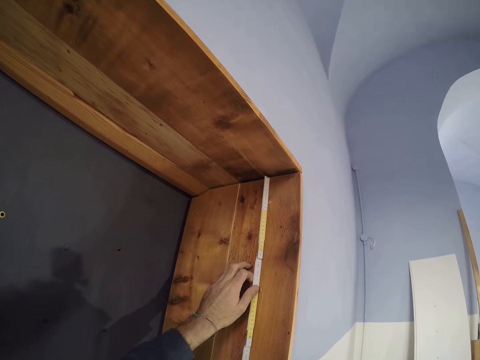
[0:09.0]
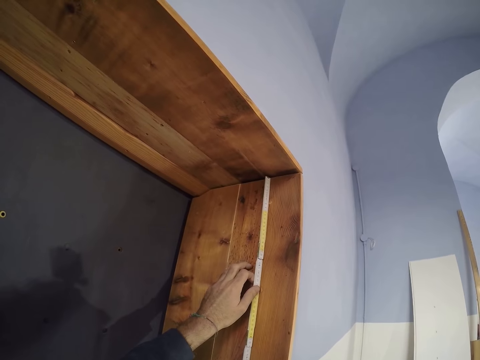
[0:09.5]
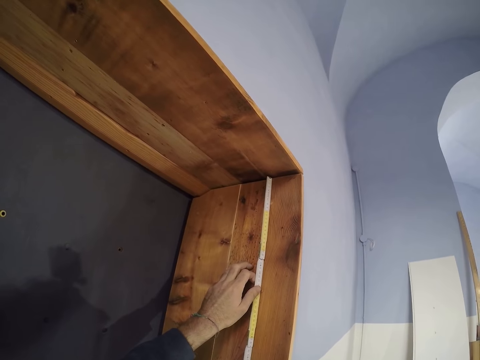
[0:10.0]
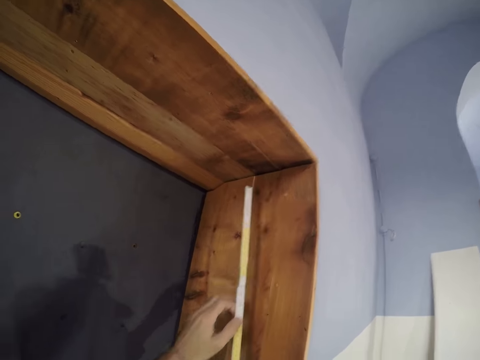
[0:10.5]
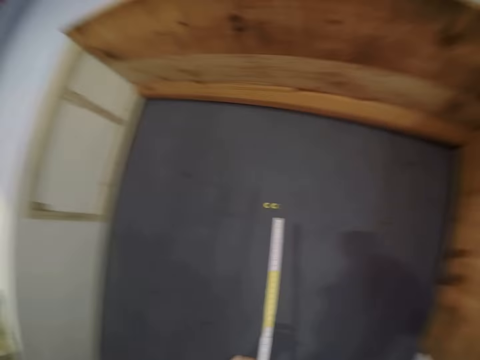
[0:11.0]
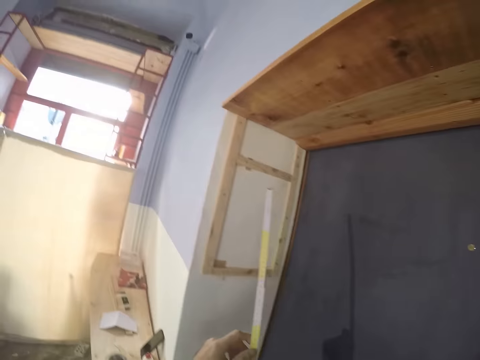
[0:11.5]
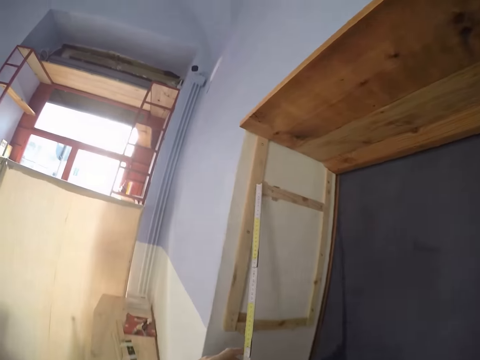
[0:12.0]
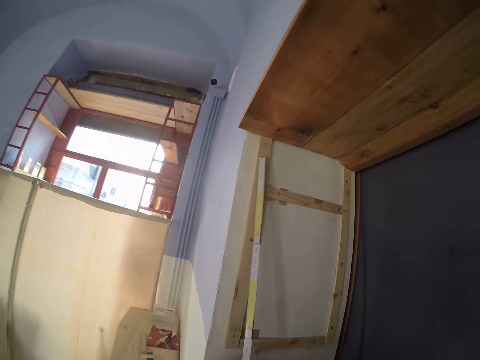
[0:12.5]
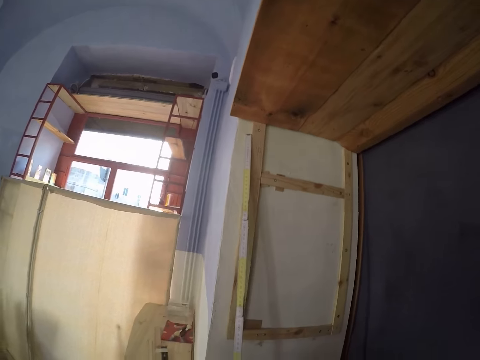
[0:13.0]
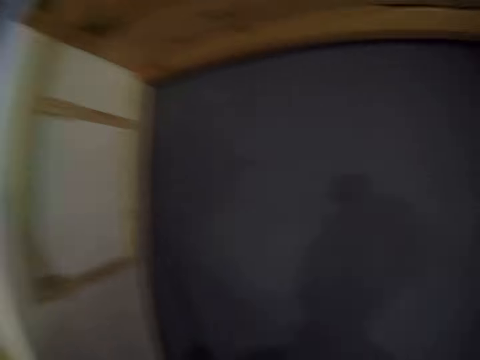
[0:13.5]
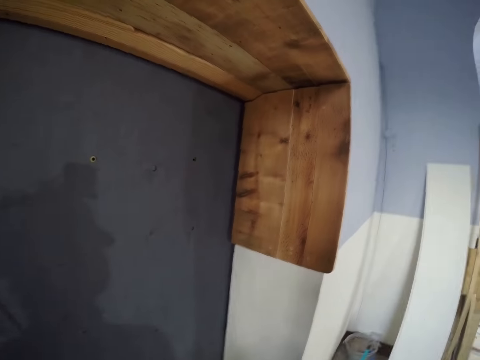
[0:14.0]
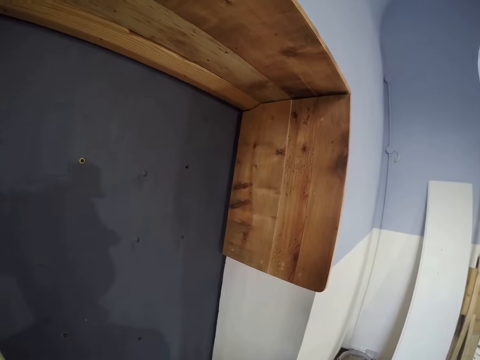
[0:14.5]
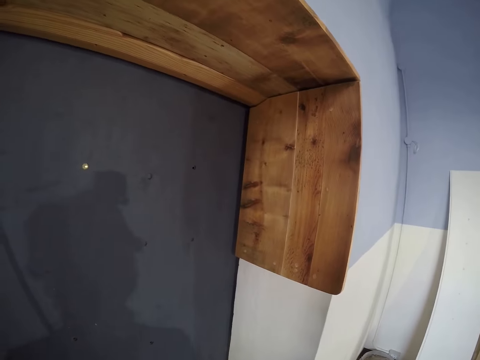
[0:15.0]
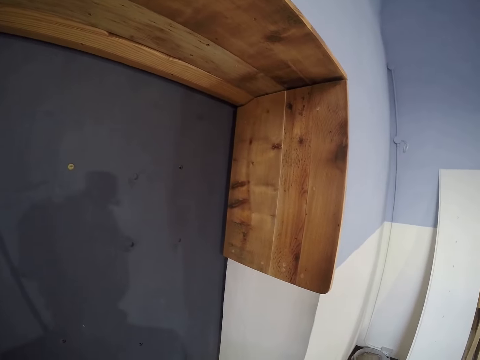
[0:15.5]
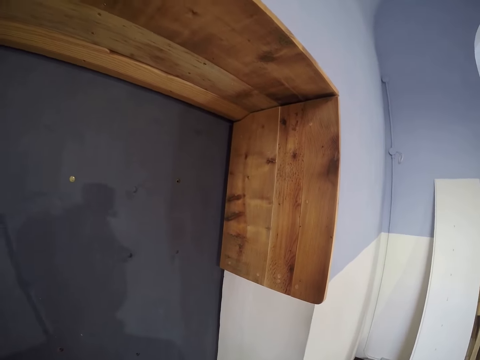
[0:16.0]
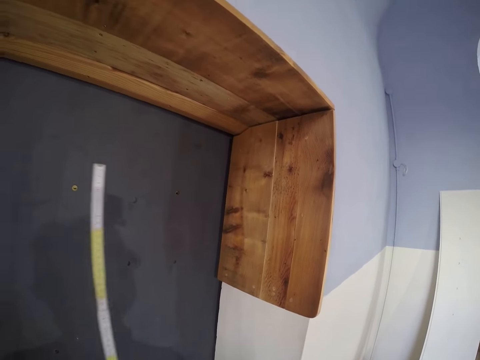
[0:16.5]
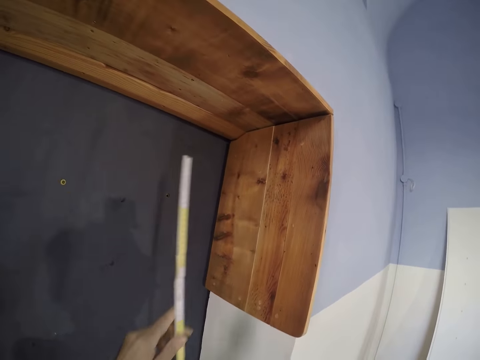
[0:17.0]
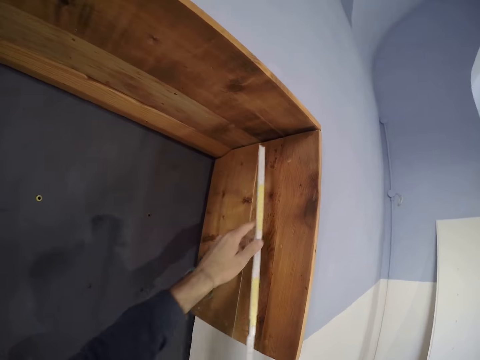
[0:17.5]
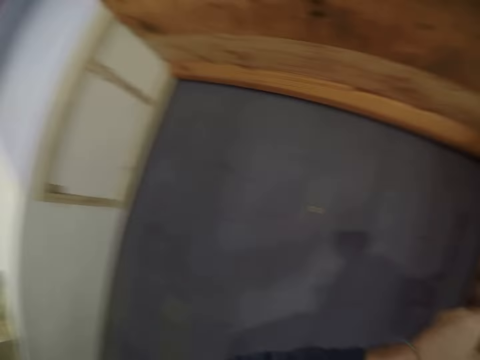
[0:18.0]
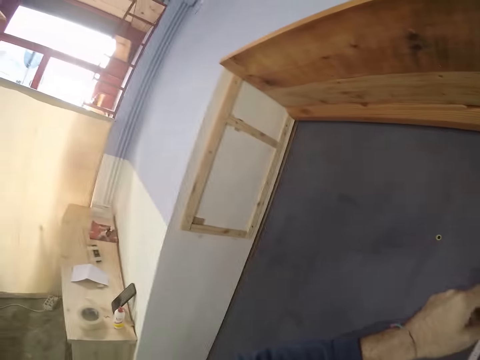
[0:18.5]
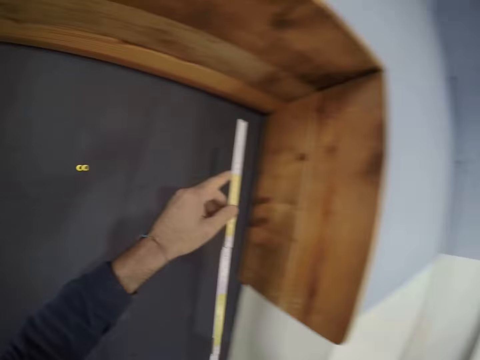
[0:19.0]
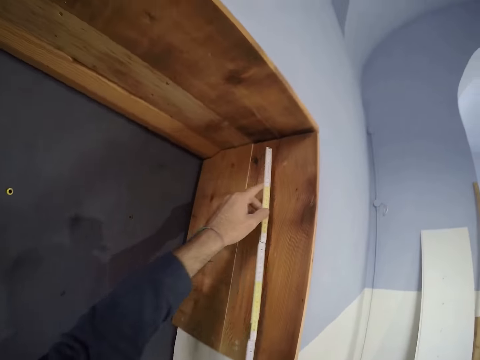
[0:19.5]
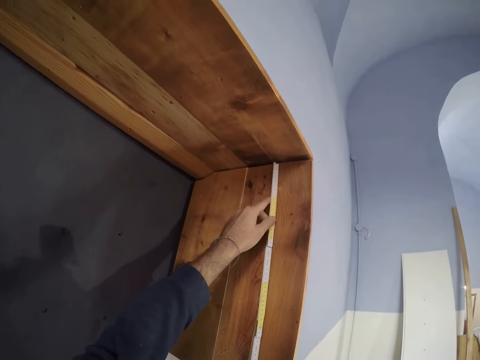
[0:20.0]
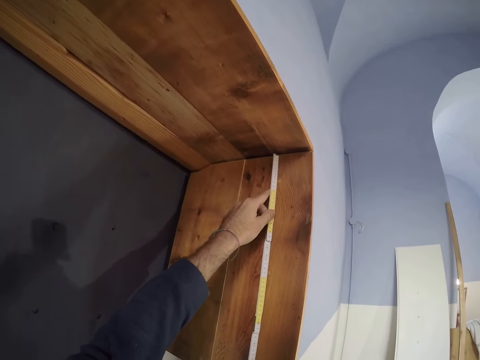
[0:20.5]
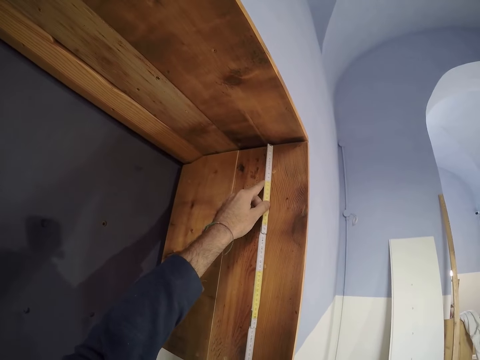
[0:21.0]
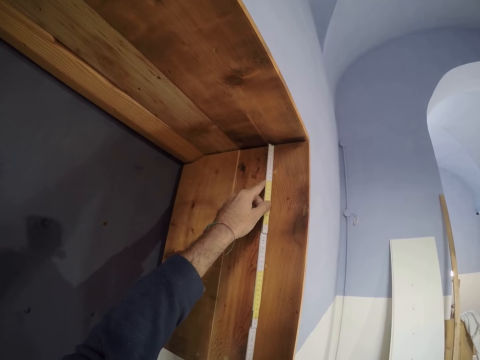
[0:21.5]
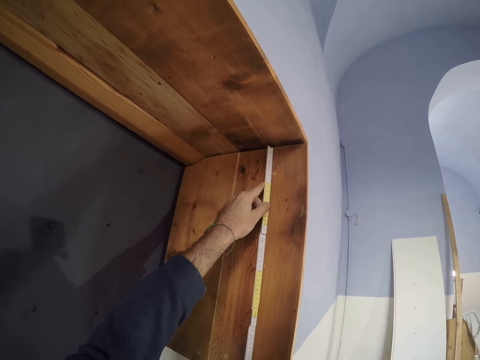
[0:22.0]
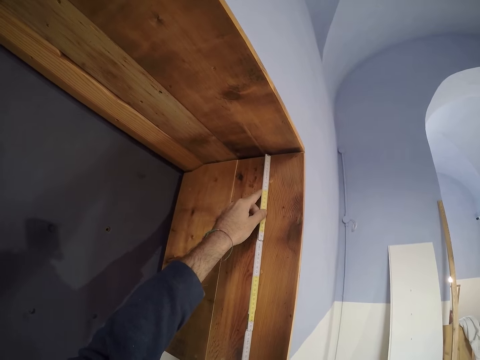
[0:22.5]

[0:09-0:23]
The camera wearer turns to the left side. They measure another plank on the door frame with the measuring tape. They look at the frame. They put a ruler on the frame. They look around the frame. They measure the frame.

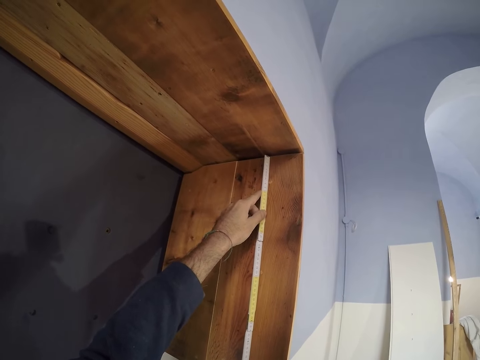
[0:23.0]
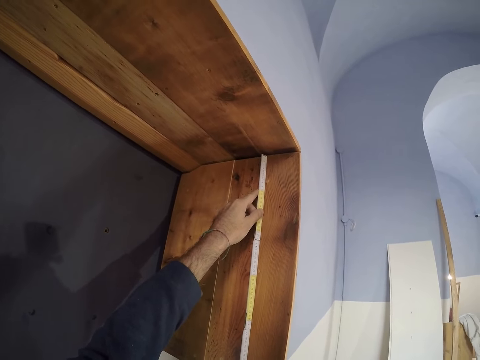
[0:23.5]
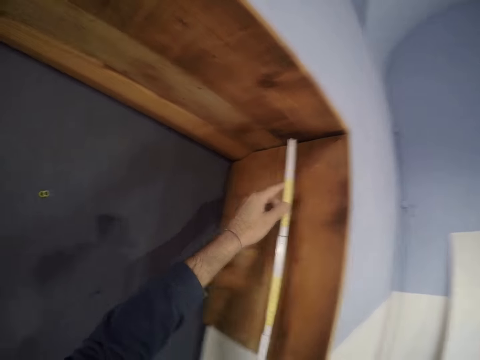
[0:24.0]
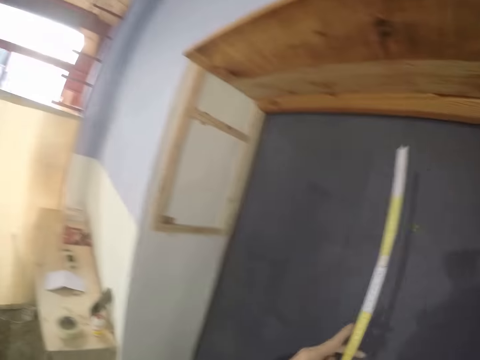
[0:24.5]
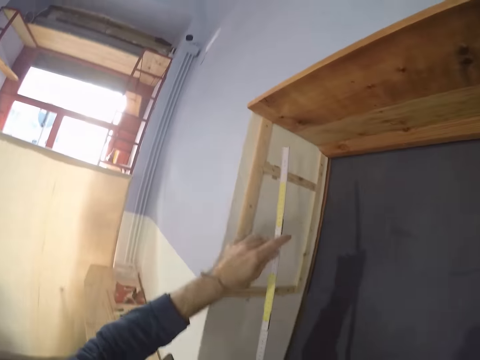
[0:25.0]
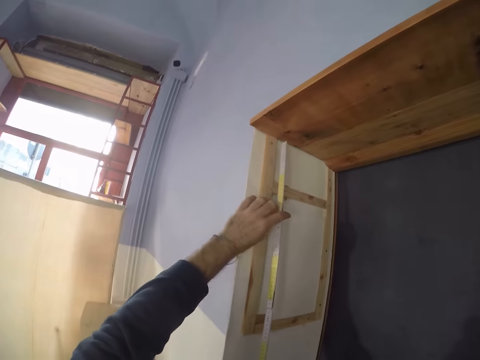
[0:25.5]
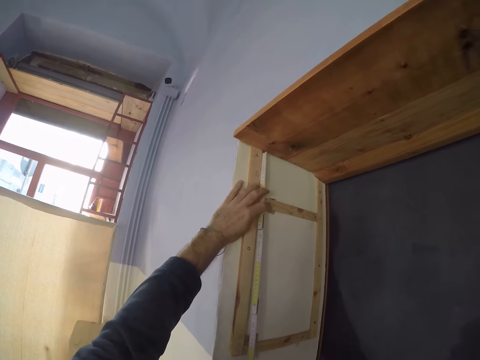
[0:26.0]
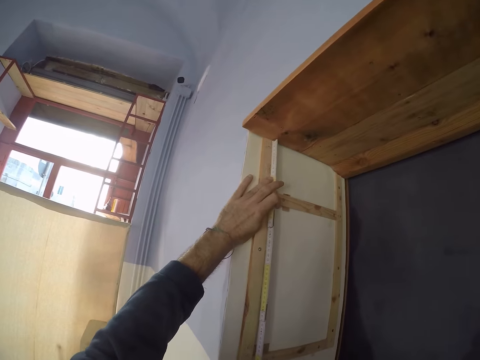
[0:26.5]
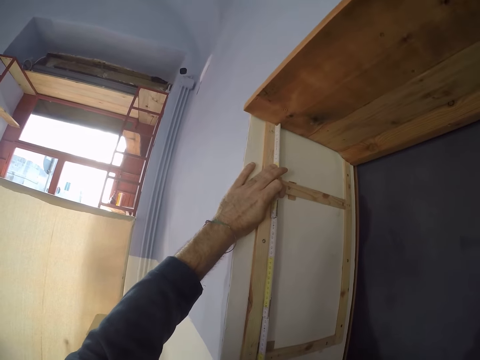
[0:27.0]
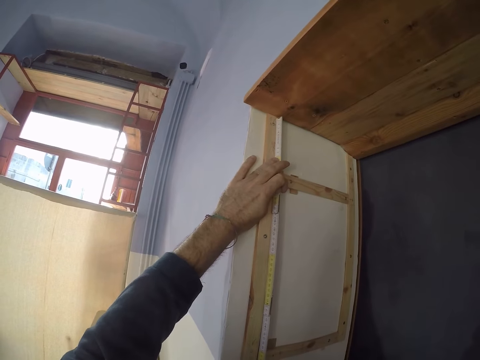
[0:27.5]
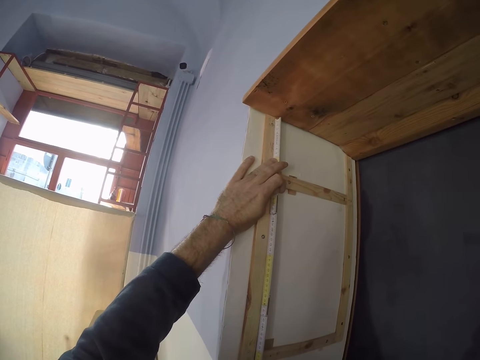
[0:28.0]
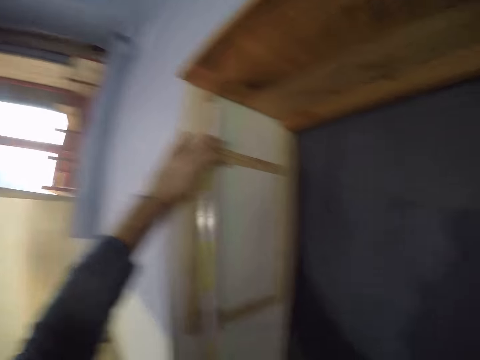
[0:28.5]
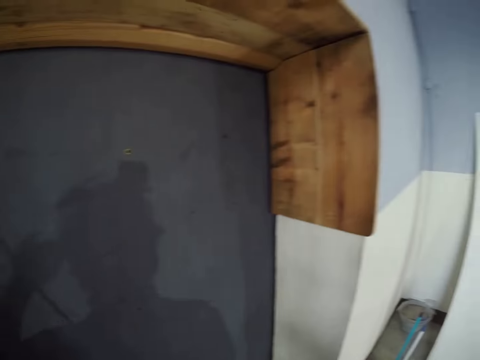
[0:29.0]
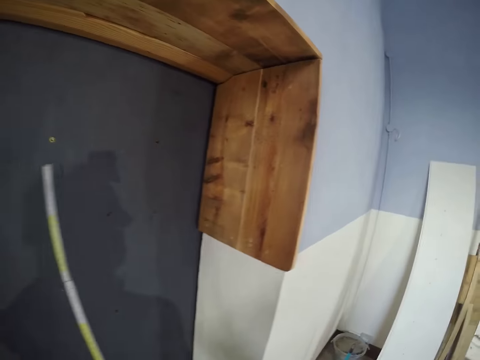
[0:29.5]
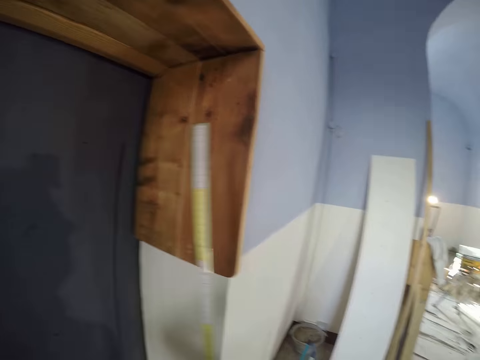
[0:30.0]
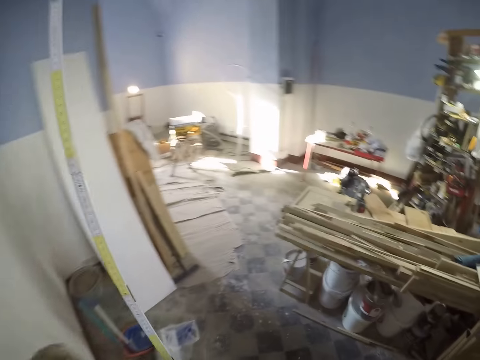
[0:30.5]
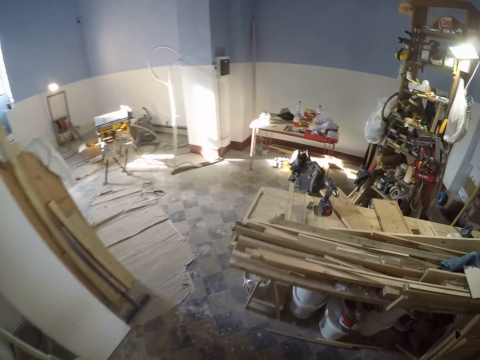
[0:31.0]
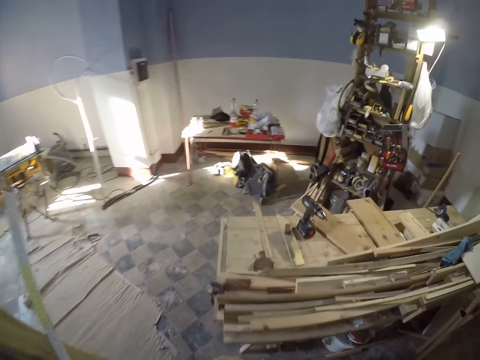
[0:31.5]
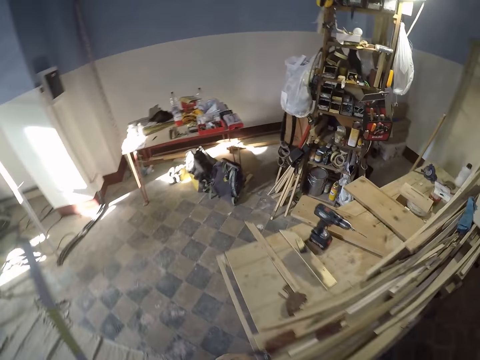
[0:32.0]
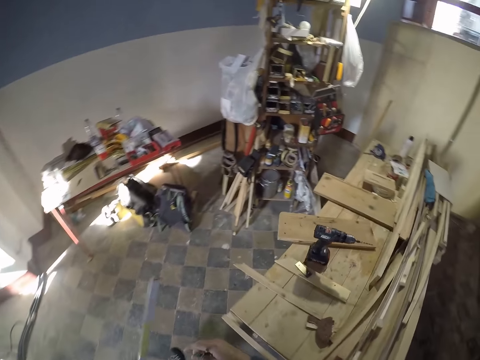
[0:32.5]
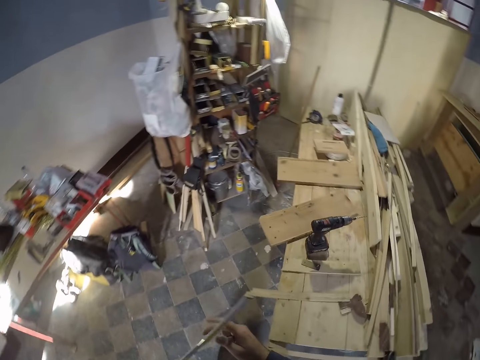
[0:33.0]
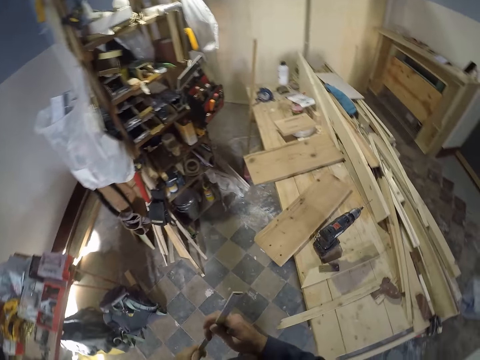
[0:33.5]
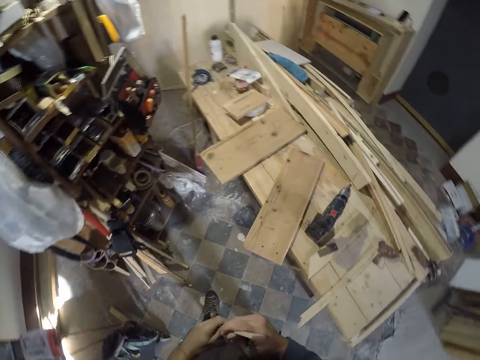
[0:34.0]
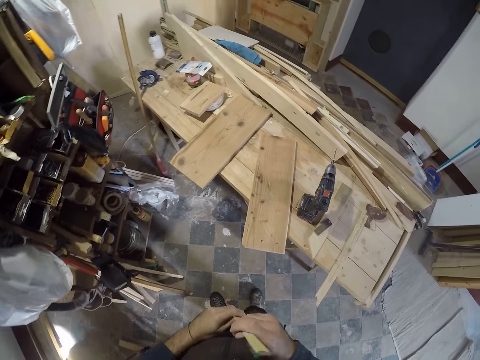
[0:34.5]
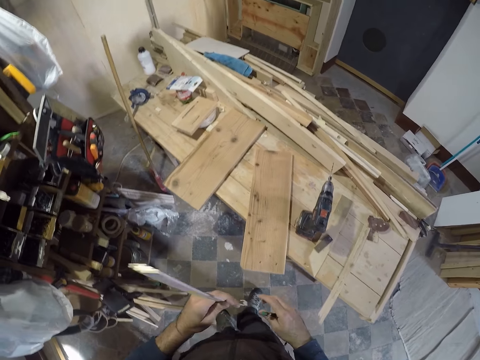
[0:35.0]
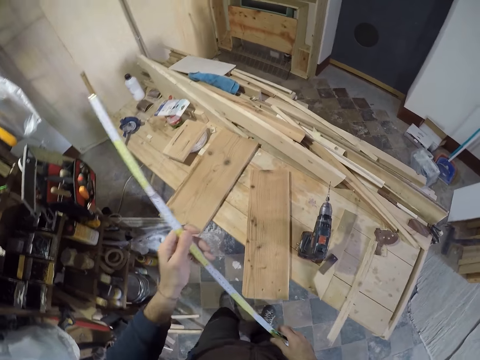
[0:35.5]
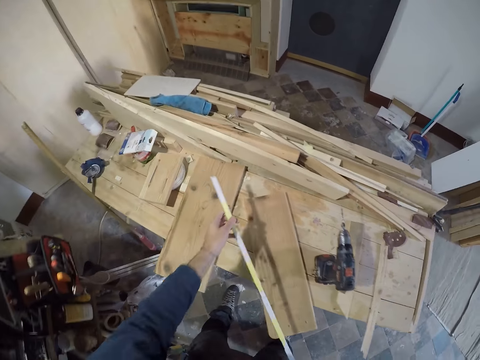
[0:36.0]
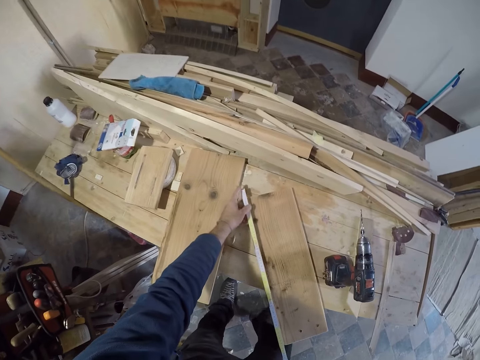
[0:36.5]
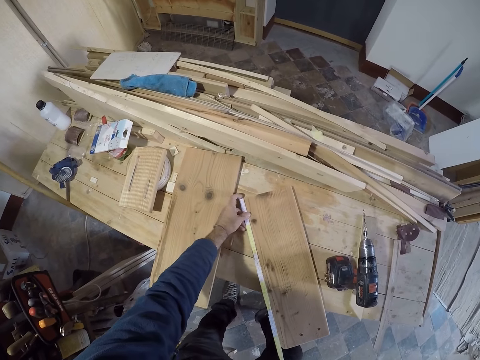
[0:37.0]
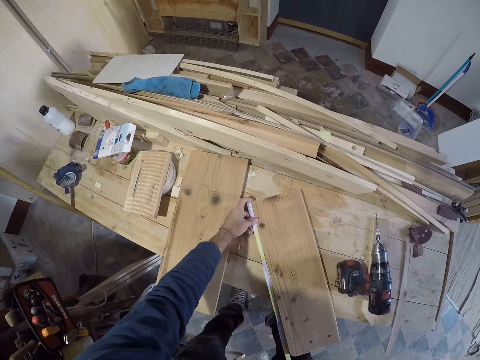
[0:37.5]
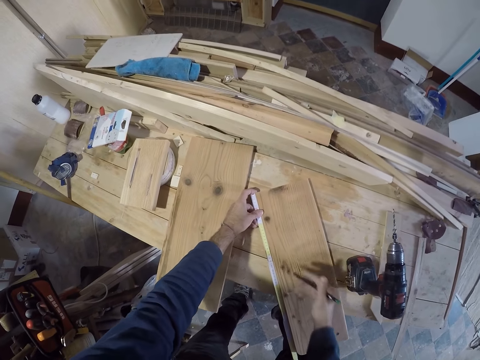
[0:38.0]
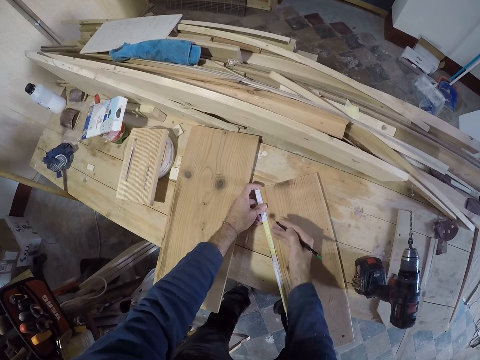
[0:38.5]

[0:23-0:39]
The camera wearer moves to the left side. They measure the frame. They move to the right side of the frame. They walk to a desk in the workshop. They hold the ruler with both hands. They lift the ruler. They measure a plank on the work table with the measuring tape.
